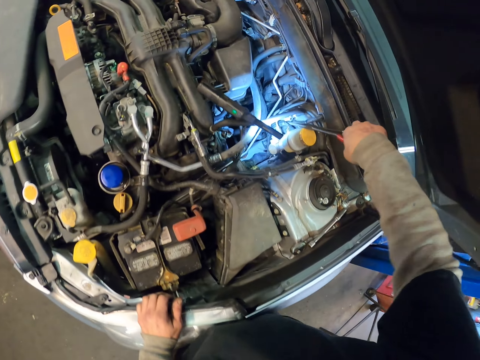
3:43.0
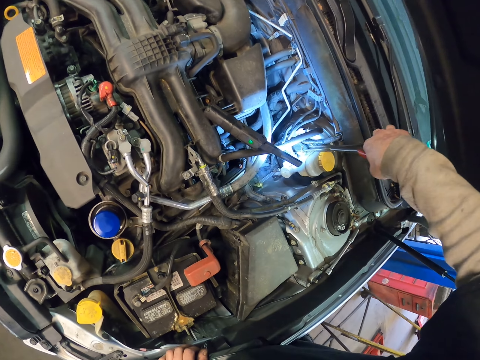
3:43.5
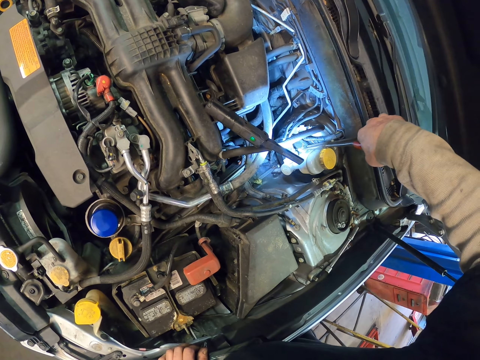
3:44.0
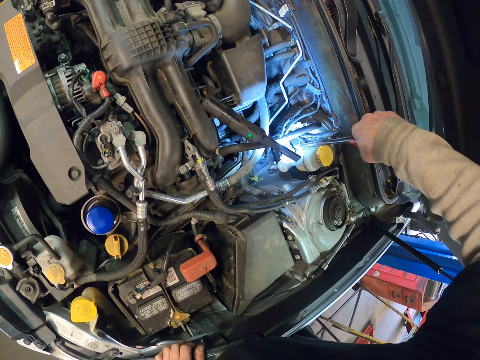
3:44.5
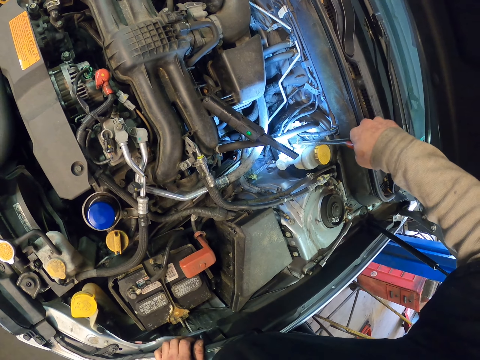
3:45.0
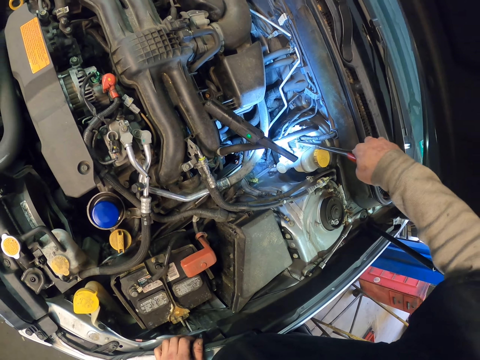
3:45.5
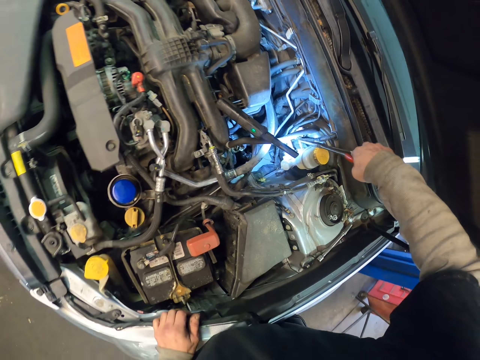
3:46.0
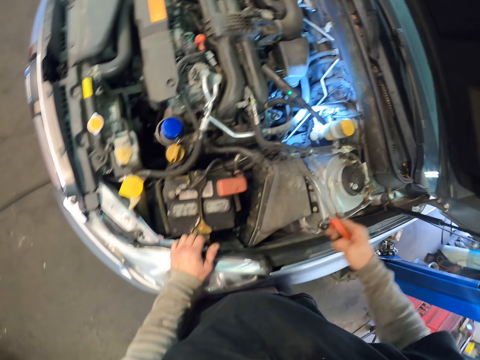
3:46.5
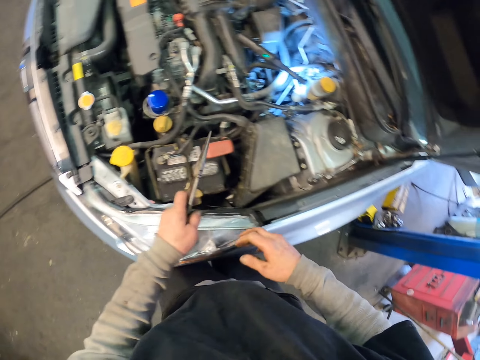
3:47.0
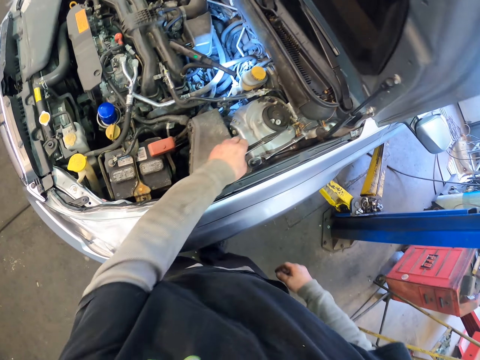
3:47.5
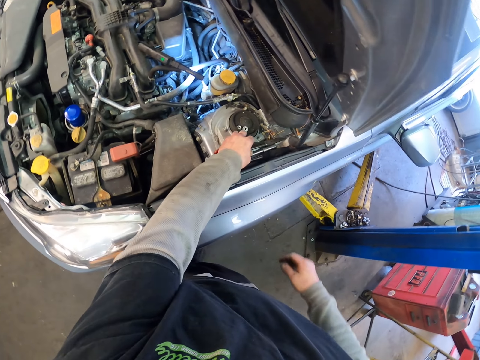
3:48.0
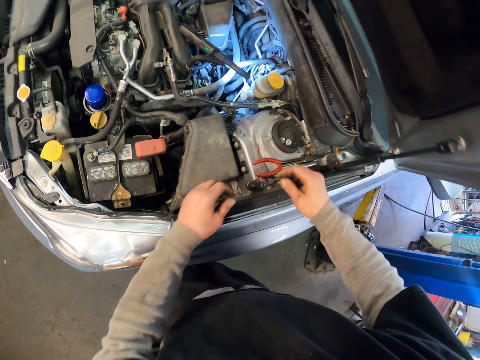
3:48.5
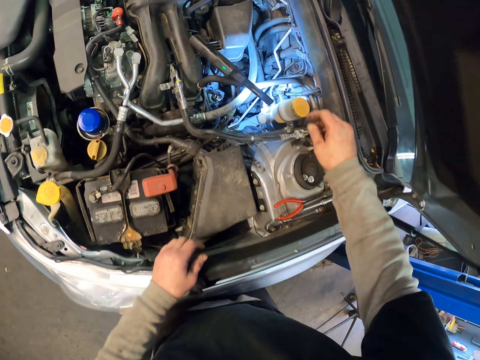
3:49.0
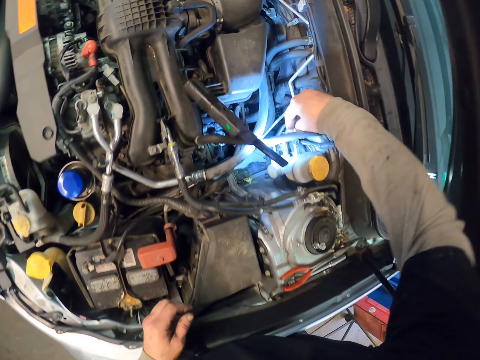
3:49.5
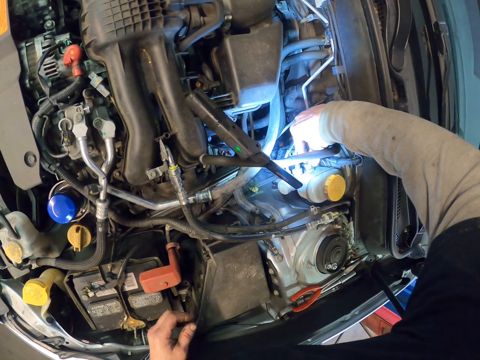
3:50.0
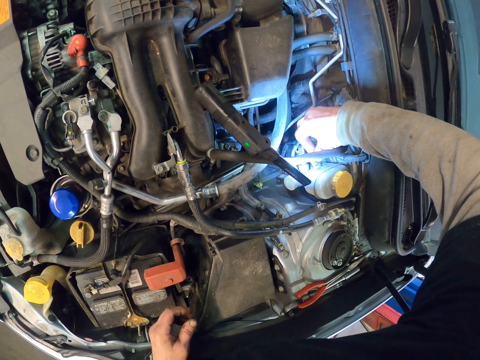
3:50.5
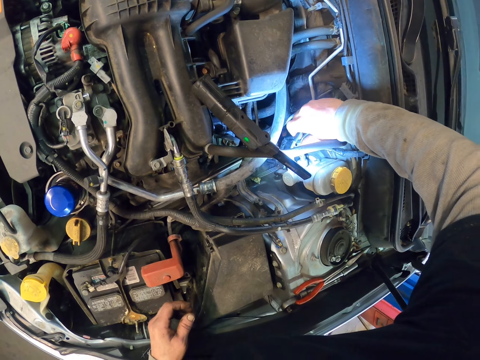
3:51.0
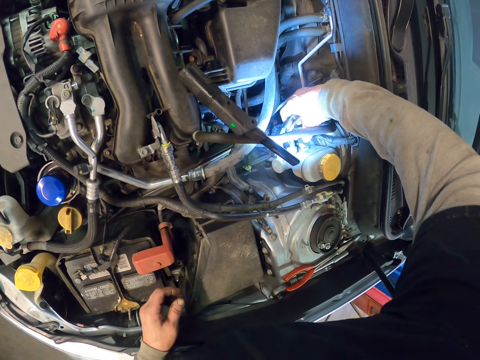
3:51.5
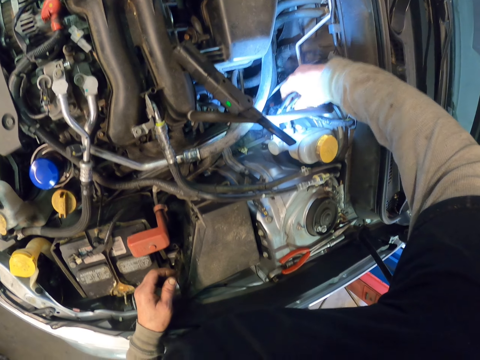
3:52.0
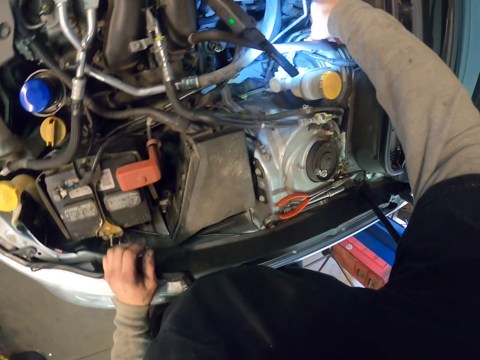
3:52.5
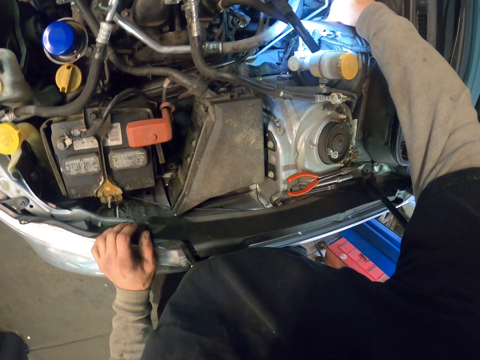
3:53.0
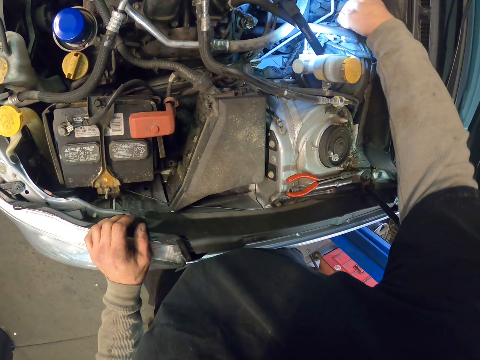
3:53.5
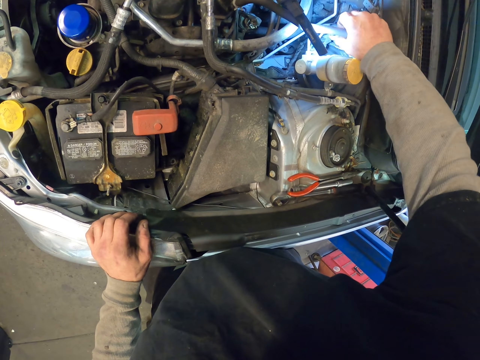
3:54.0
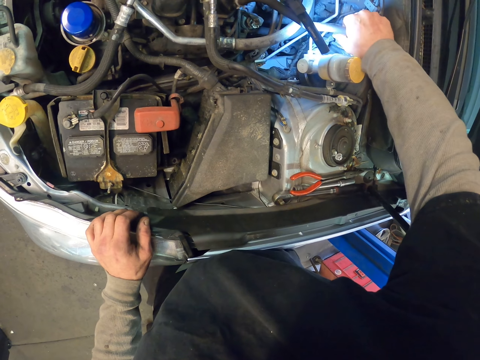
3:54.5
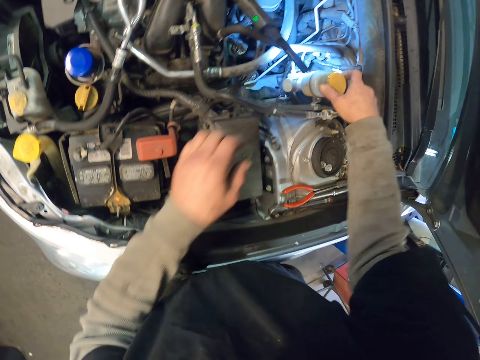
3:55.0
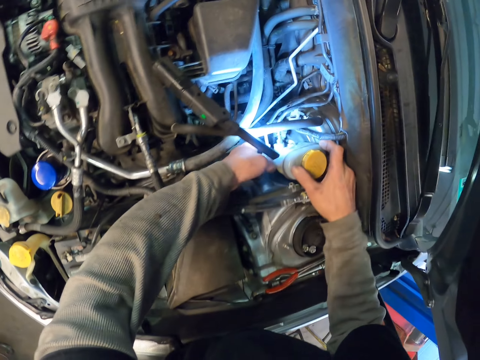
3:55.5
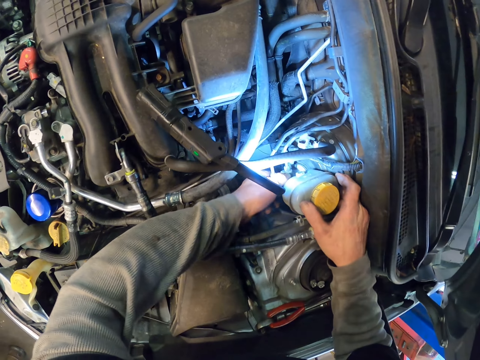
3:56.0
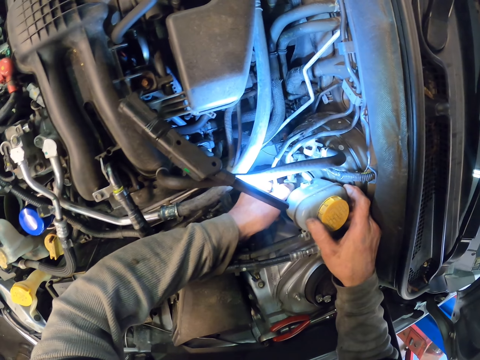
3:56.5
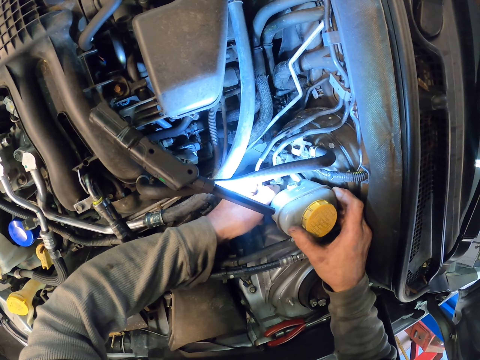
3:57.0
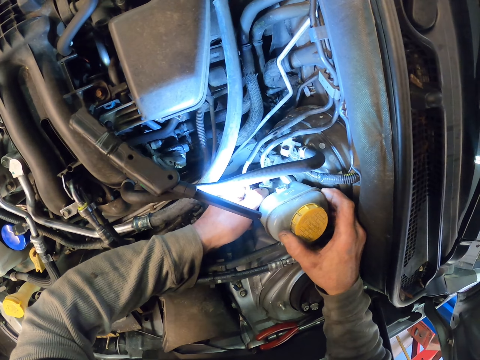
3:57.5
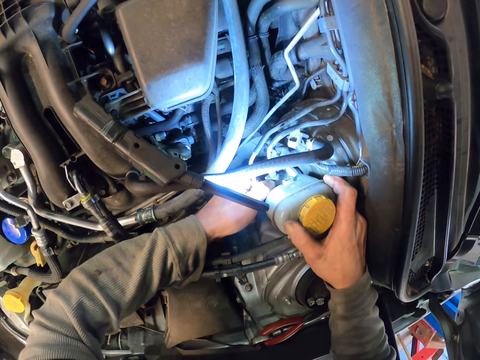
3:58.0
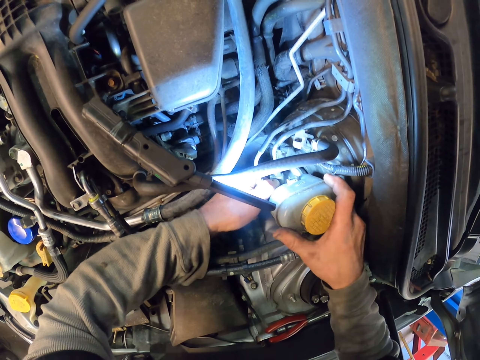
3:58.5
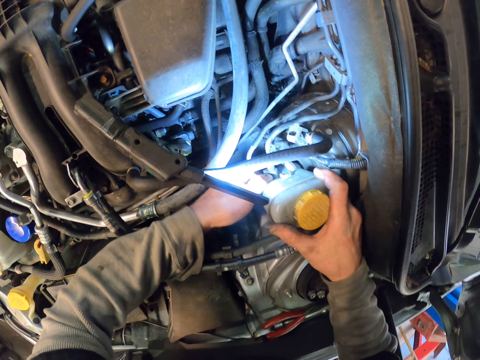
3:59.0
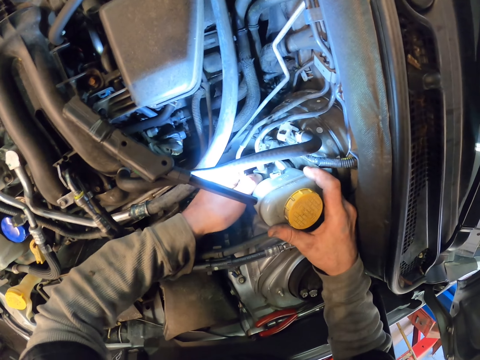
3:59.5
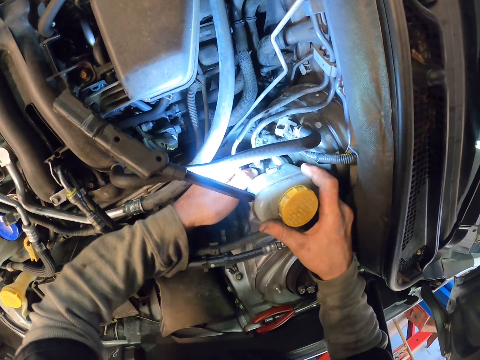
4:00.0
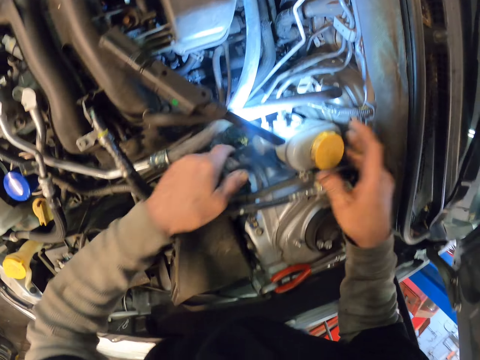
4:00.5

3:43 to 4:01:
The camera wearer cuts the wire with the scissors. They untighten the bolt with the pliers. They place the scissors on the bonnet. They lift the wire. They lift the brake fluid can.

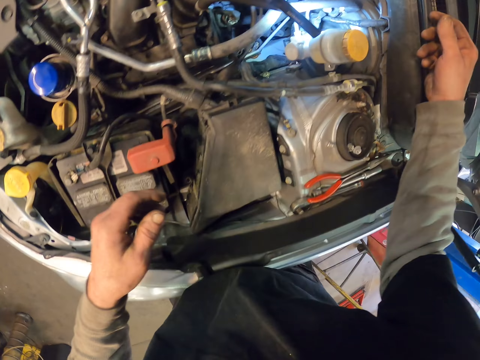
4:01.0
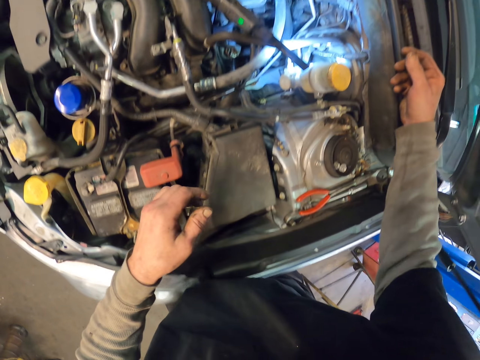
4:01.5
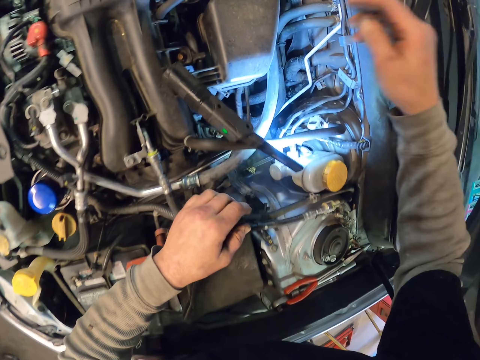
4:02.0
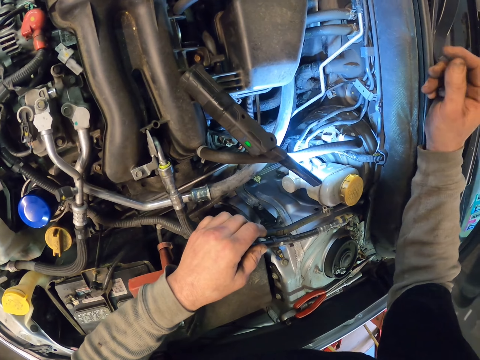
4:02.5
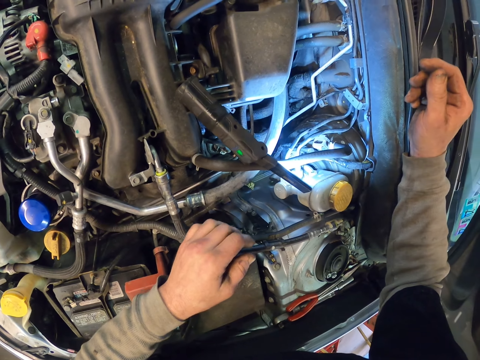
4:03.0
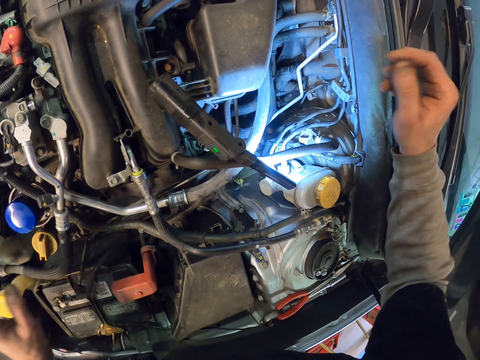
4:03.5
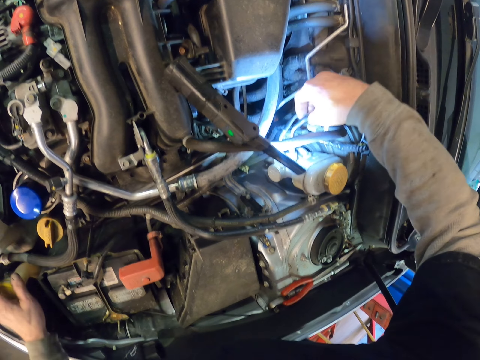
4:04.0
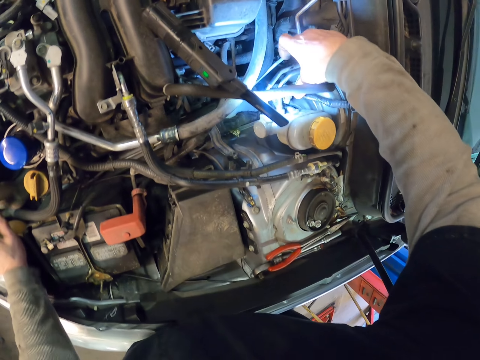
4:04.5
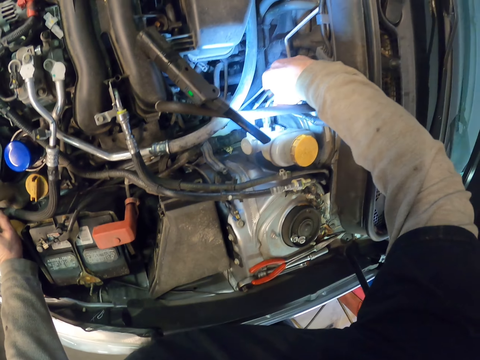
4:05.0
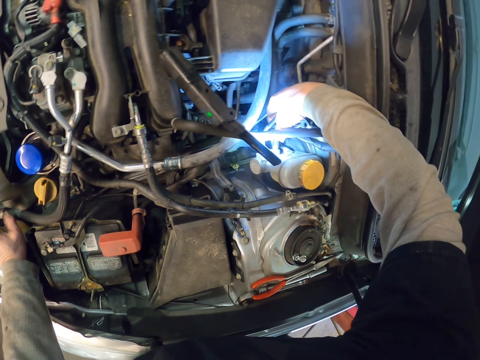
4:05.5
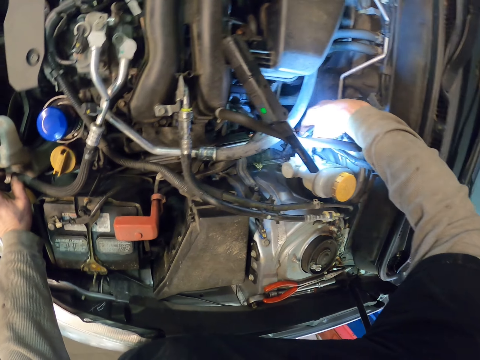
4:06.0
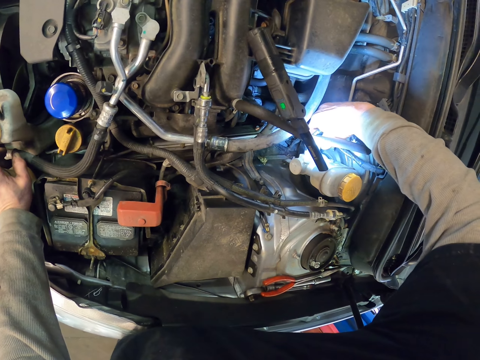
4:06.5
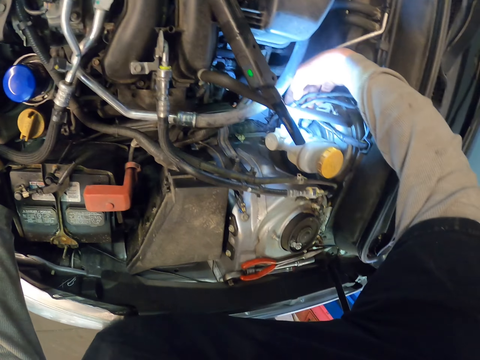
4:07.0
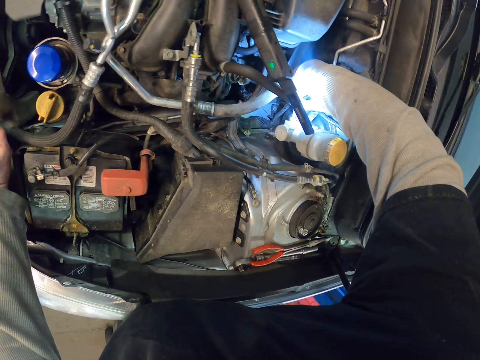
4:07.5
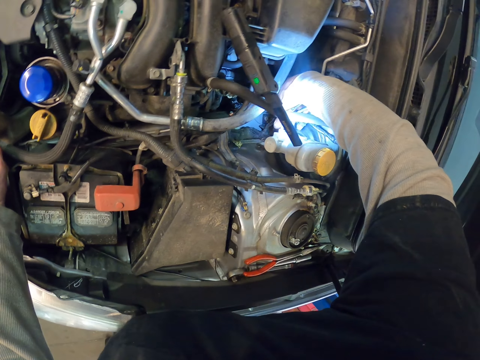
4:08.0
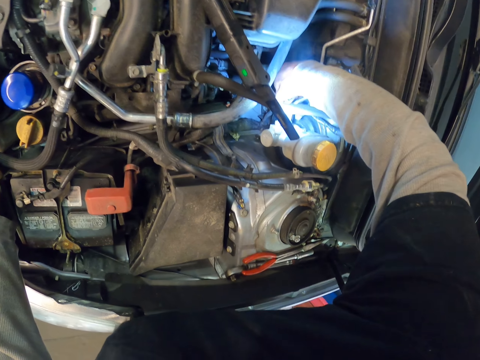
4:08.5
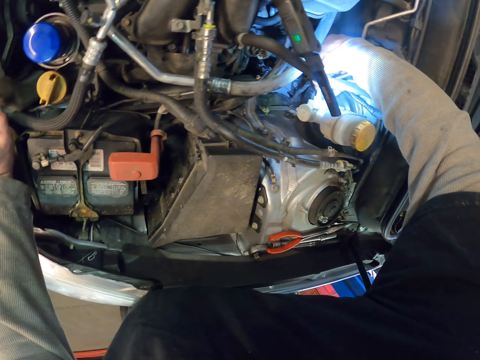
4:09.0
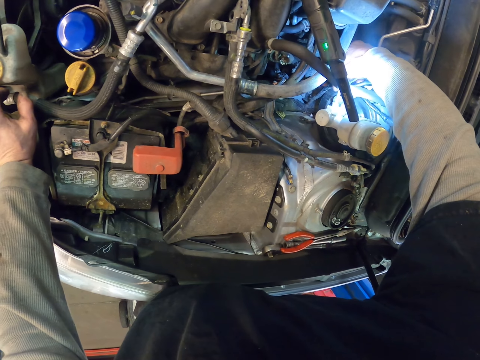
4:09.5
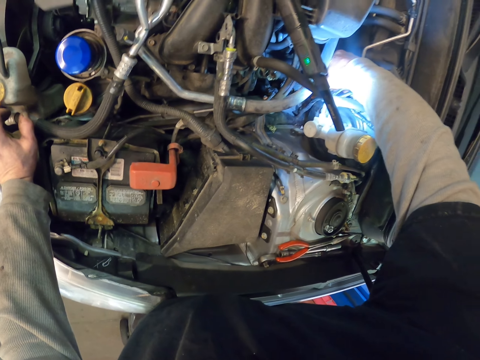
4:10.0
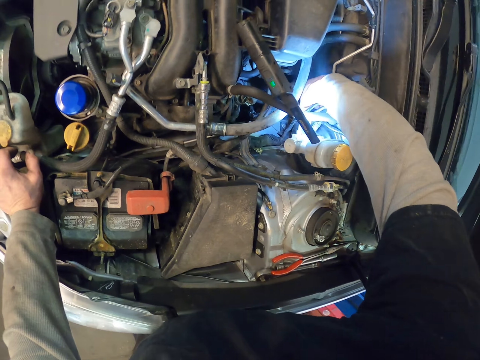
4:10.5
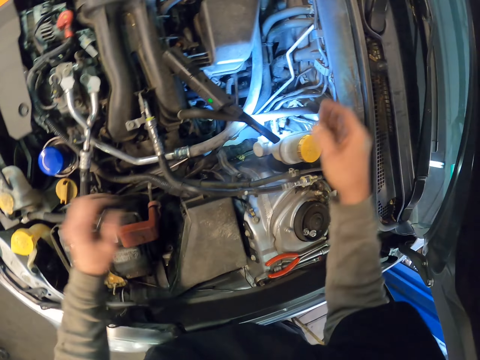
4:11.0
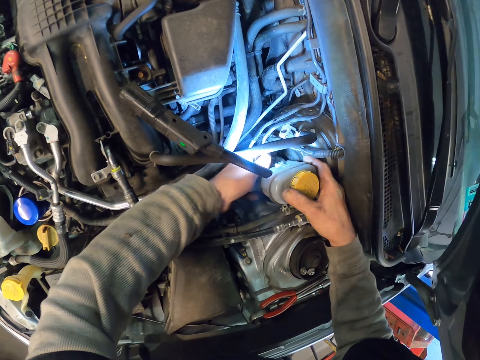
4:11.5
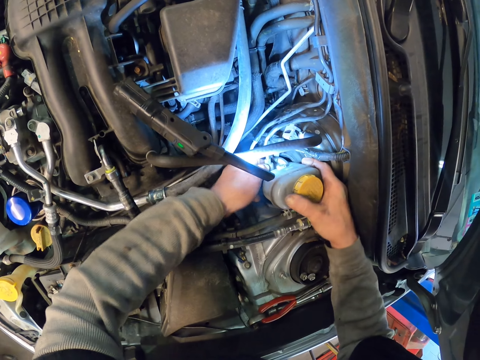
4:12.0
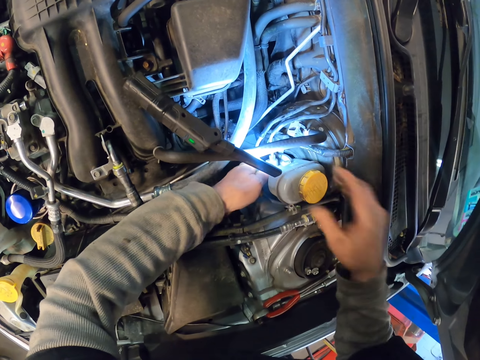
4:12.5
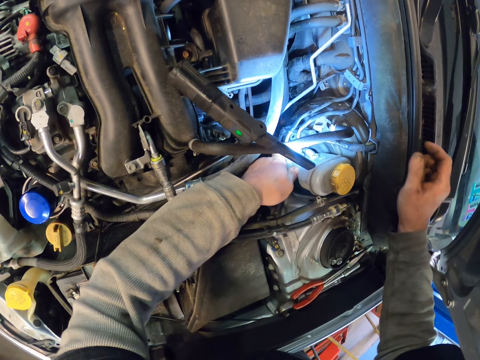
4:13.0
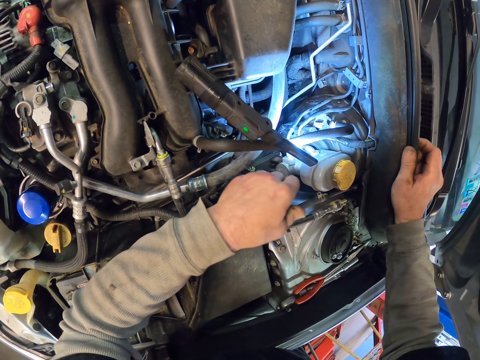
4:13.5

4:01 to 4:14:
The camera wearer stares inside the car bonnet. They lift the brake fluid wires. They lift the brake fluid can.
